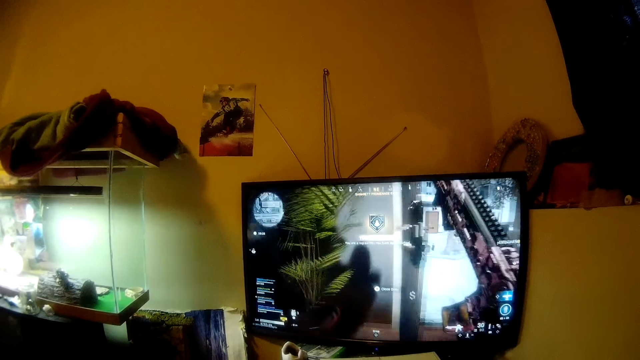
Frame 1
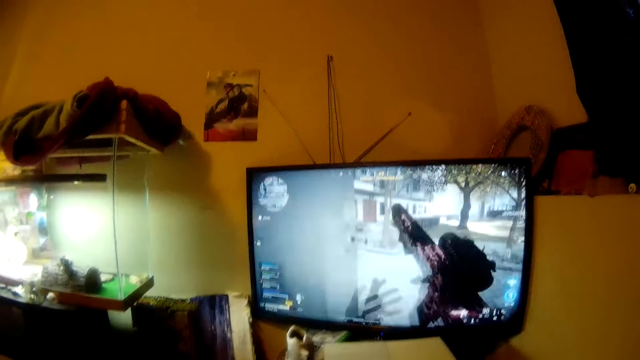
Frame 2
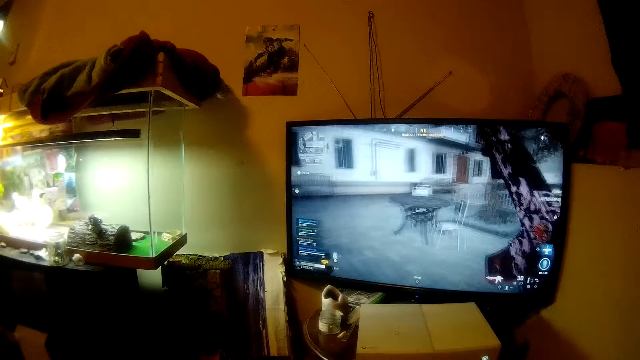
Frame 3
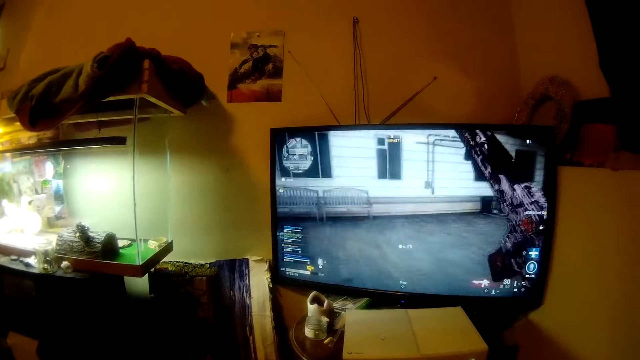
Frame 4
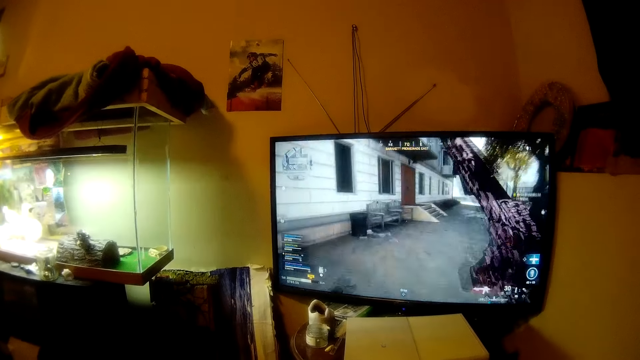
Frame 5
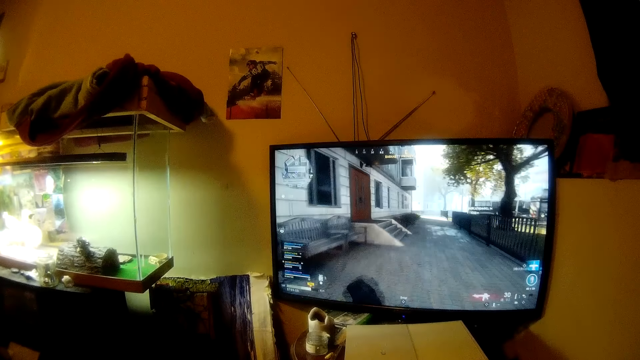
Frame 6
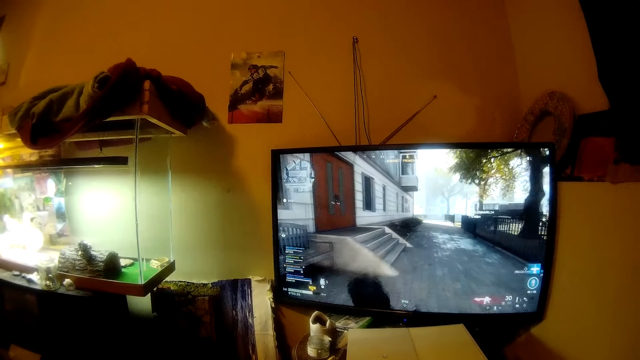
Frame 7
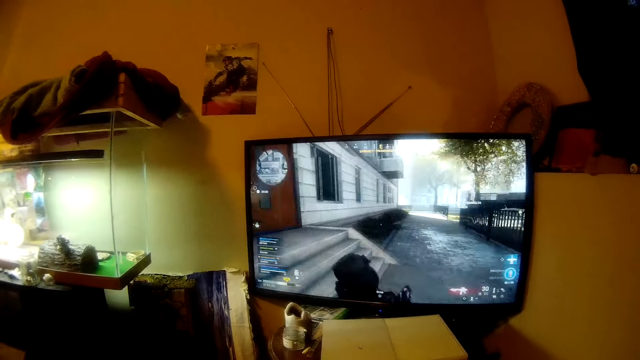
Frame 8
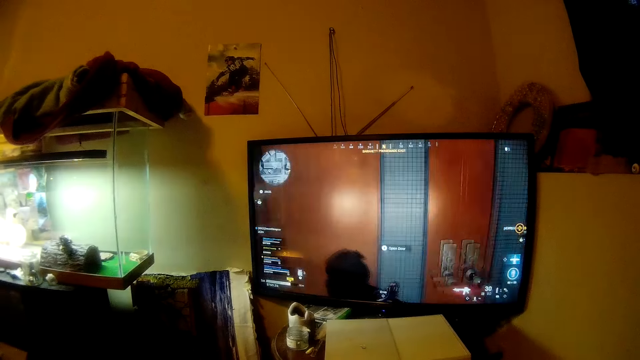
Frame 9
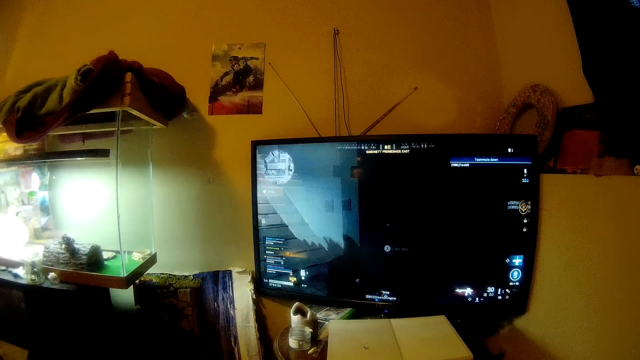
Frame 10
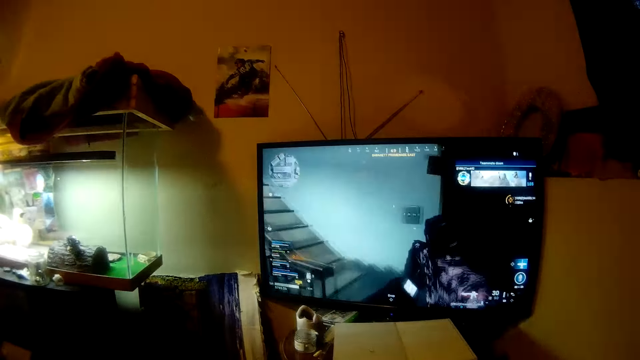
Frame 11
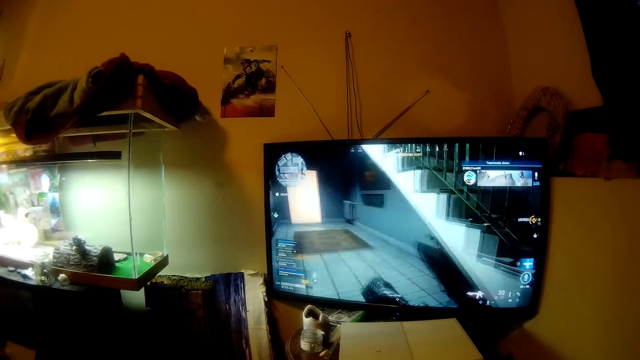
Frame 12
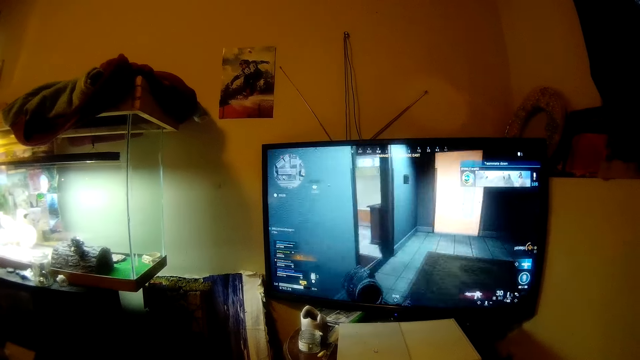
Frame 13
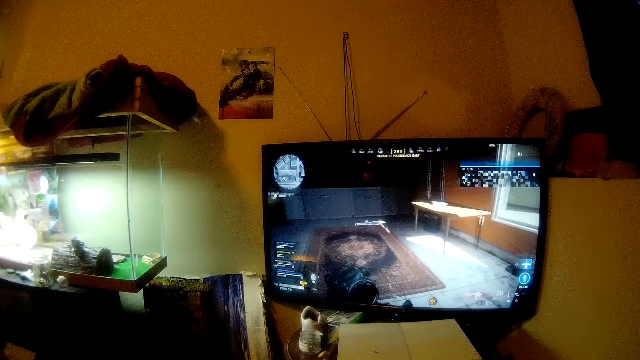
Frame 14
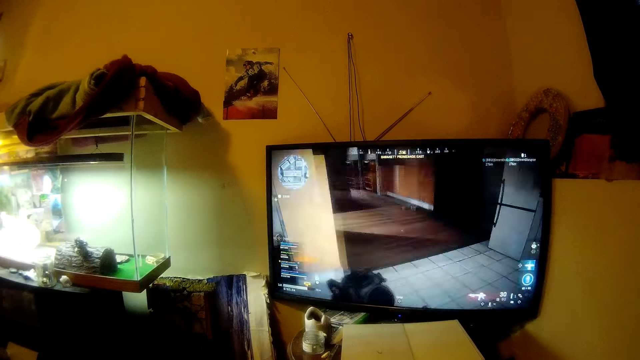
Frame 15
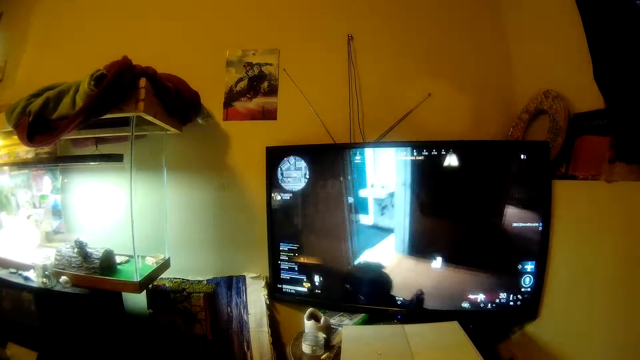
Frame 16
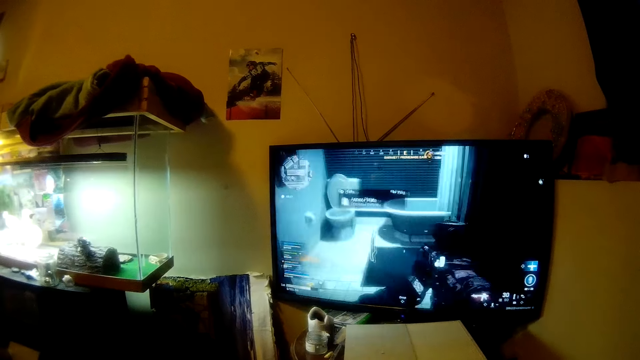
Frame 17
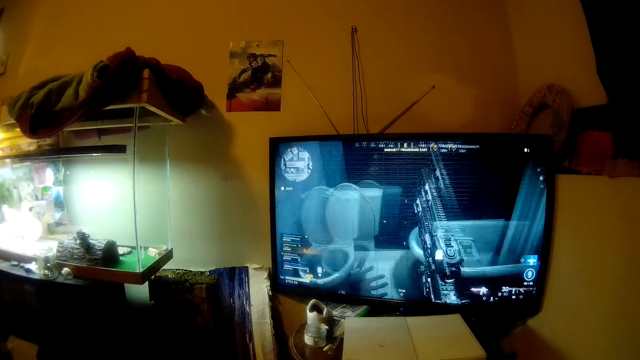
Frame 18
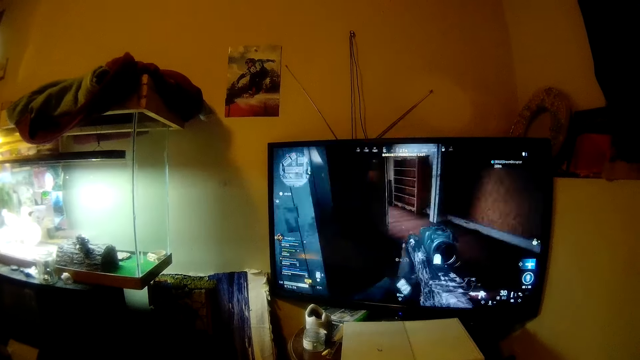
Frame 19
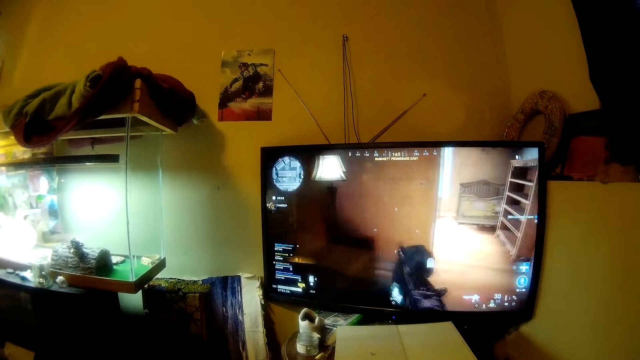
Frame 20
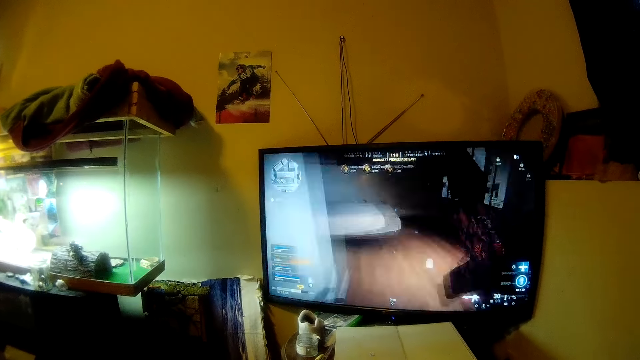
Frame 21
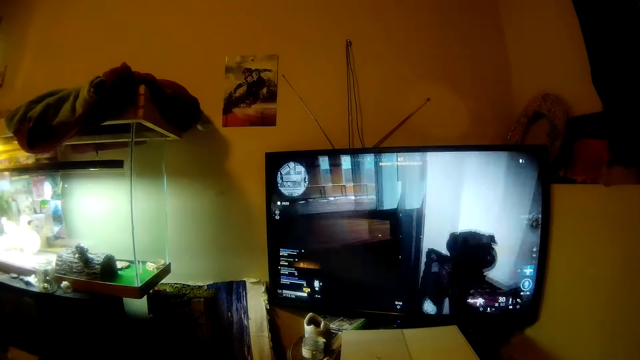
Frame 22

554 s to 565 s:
The camera wearer moves his head. He plays a video game.

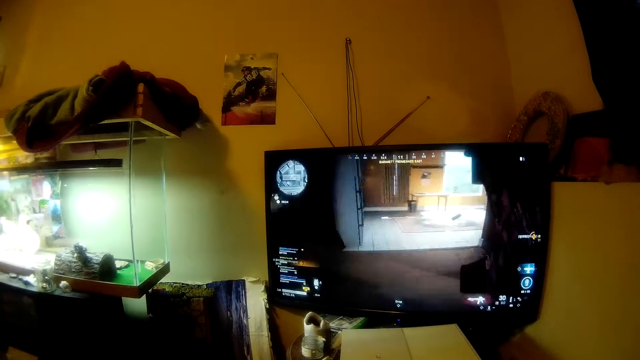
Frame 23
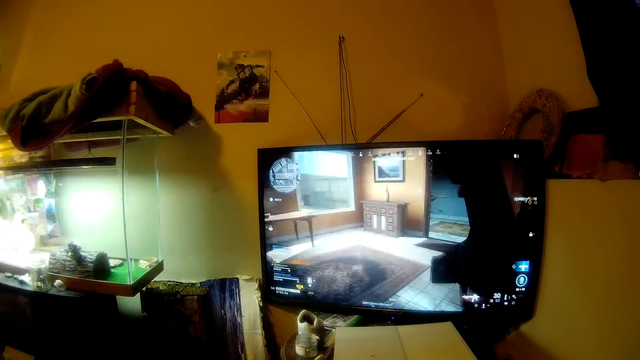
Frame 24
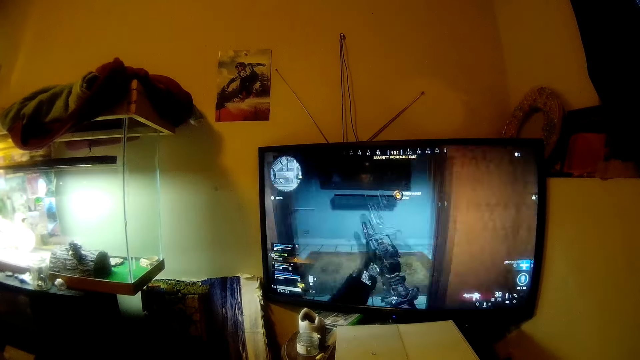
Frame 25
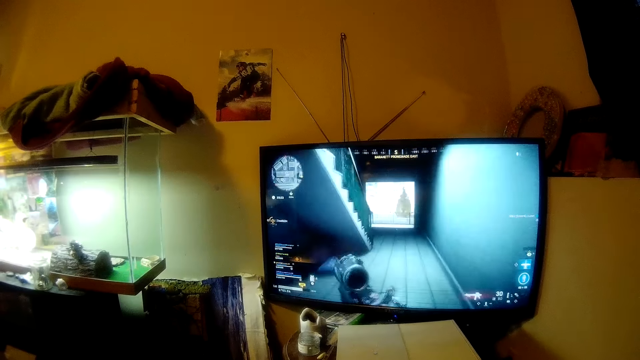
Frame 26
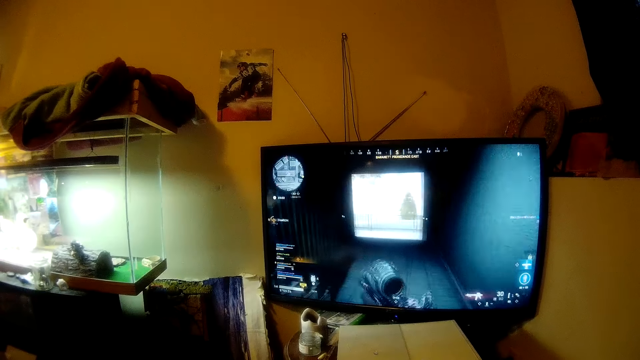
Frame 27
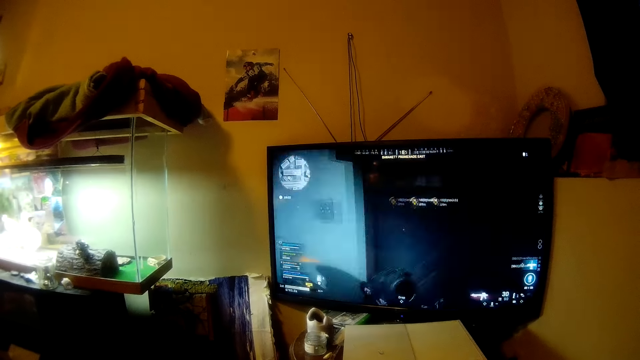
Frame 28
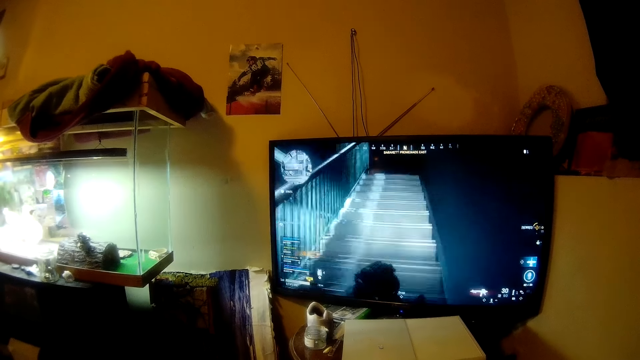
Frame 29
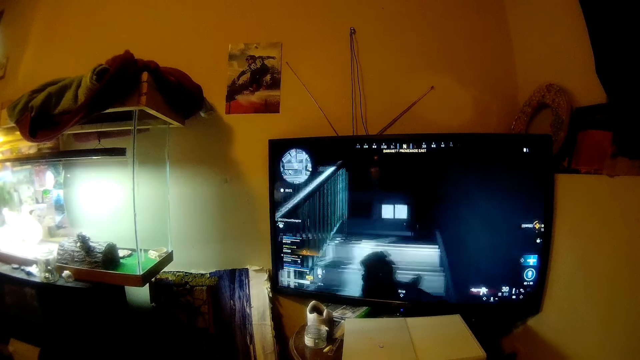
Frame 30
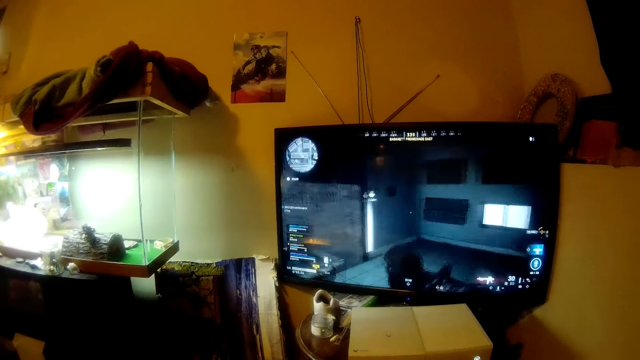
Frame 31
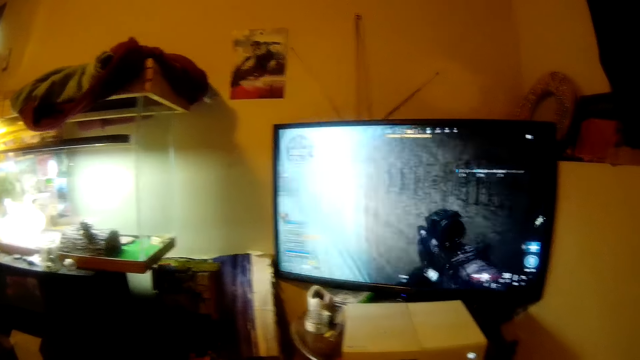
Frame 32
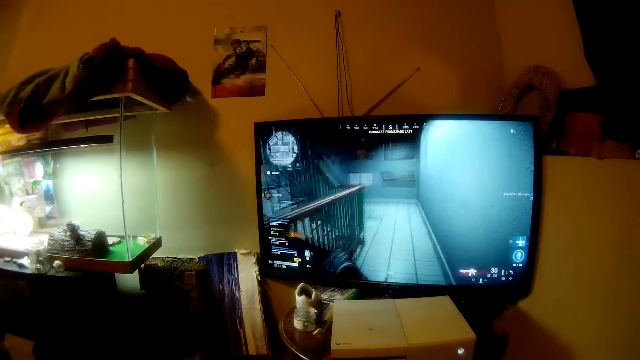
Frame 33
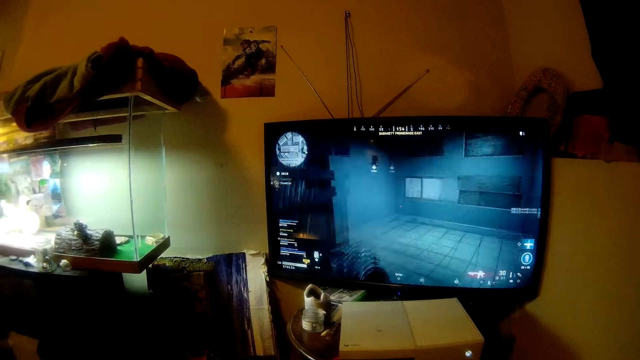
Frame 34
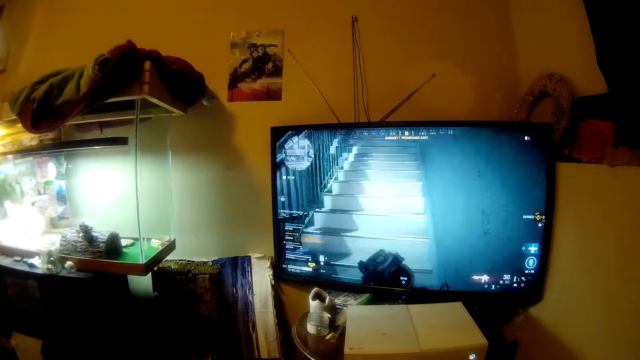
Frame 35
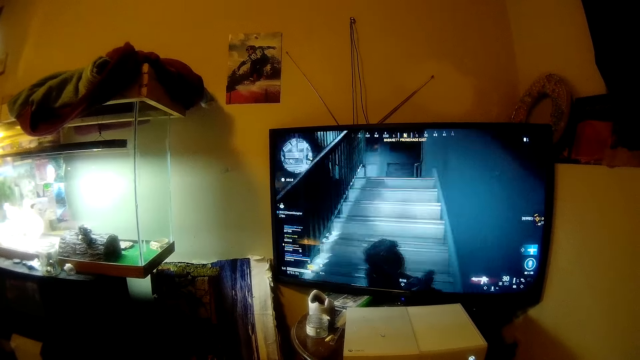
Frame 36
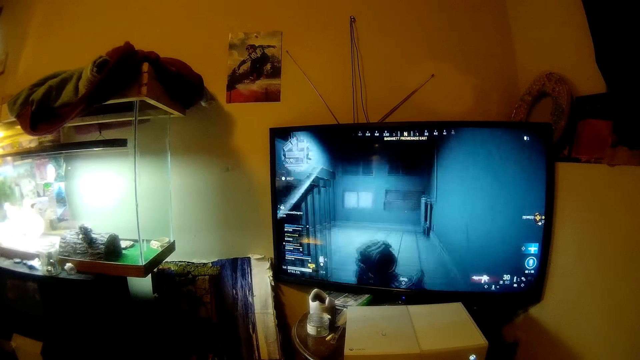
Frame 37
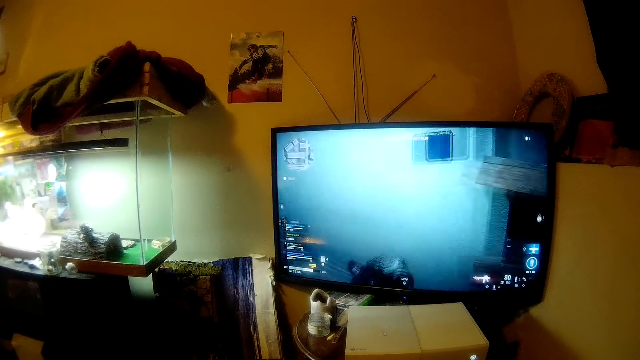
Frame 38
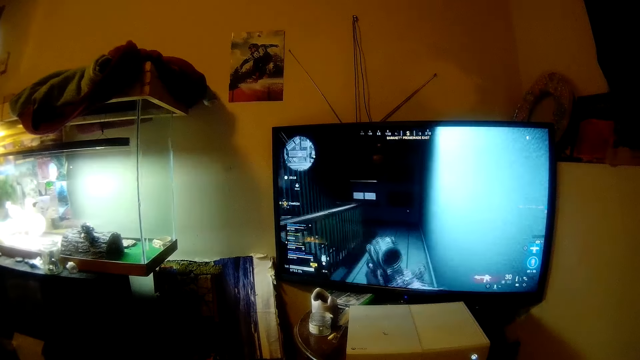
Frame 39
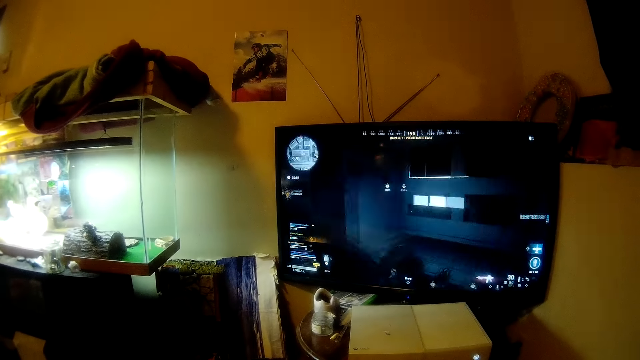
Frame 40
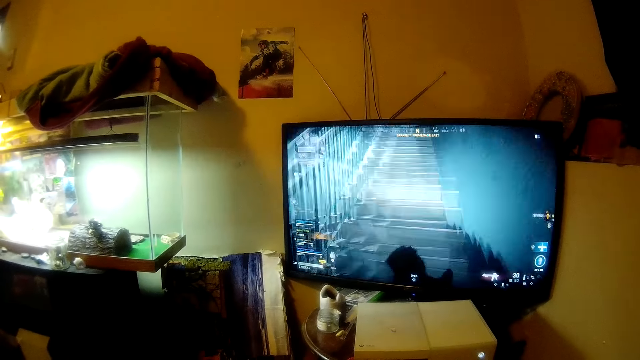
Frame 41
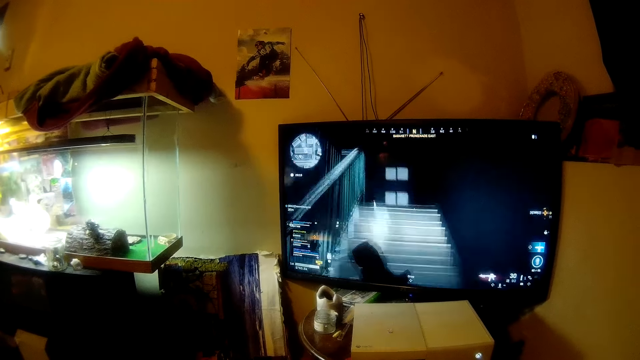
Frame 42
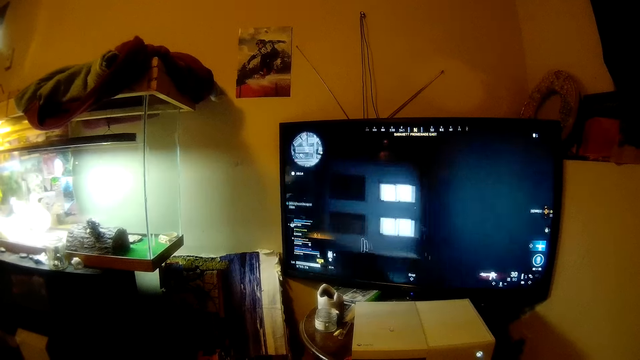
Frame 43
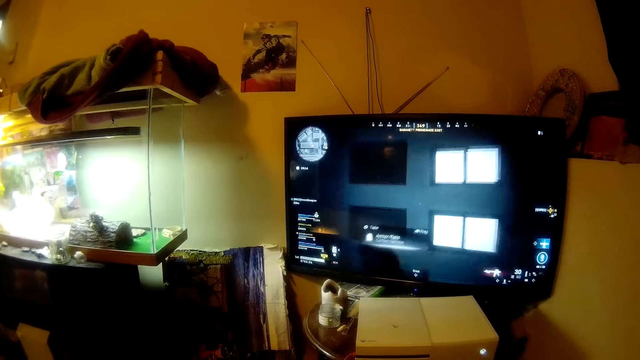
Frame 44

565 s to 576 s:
The camera wearer moves his head. He plays a video game.
